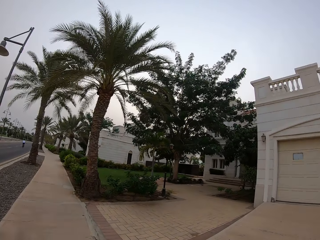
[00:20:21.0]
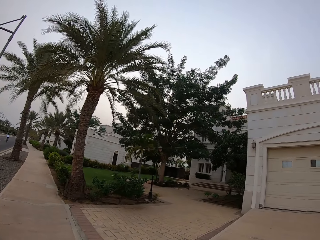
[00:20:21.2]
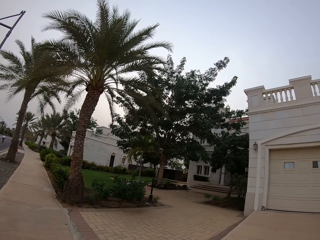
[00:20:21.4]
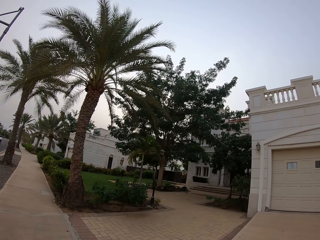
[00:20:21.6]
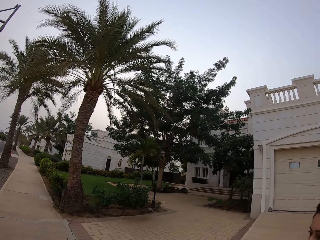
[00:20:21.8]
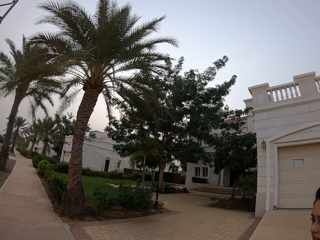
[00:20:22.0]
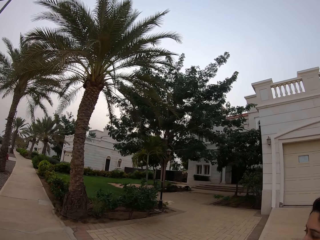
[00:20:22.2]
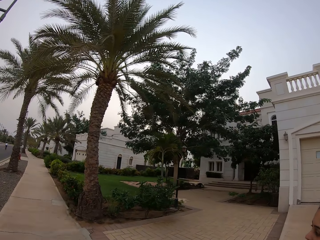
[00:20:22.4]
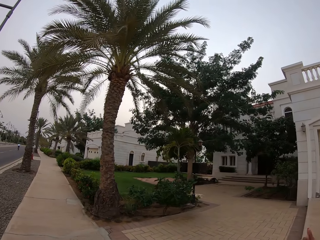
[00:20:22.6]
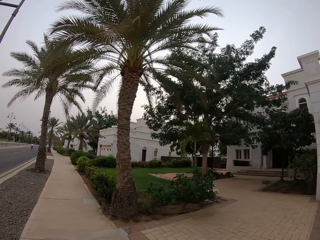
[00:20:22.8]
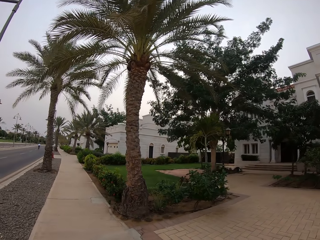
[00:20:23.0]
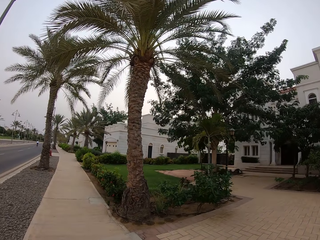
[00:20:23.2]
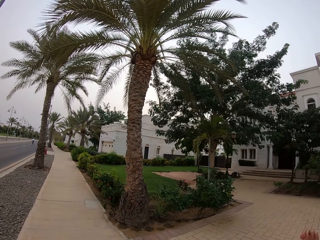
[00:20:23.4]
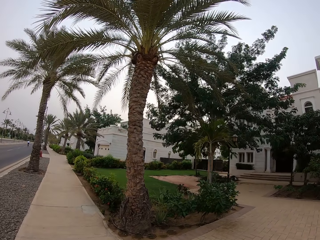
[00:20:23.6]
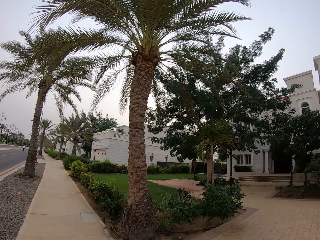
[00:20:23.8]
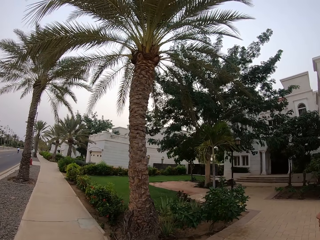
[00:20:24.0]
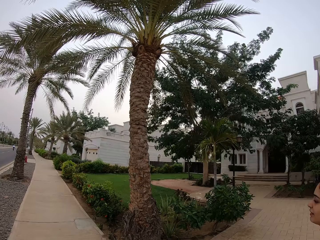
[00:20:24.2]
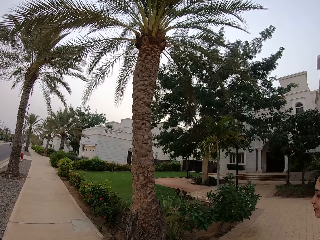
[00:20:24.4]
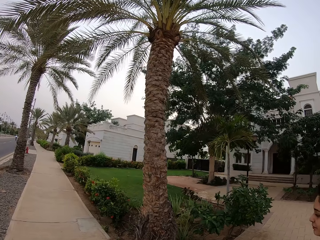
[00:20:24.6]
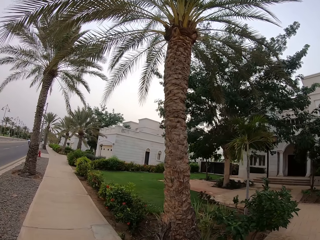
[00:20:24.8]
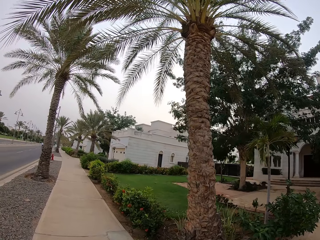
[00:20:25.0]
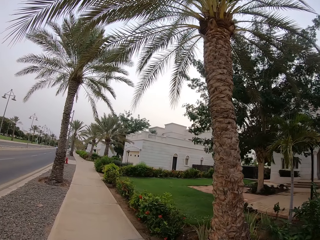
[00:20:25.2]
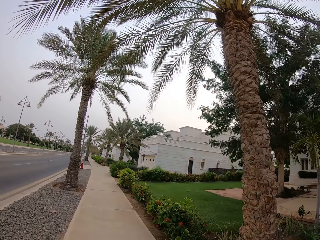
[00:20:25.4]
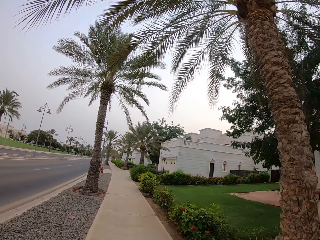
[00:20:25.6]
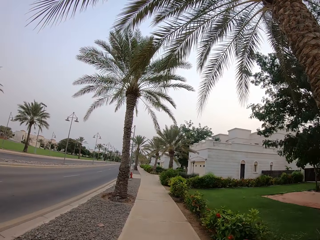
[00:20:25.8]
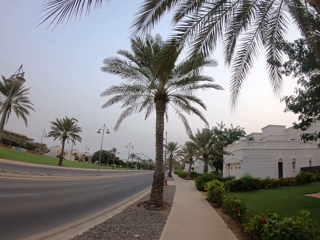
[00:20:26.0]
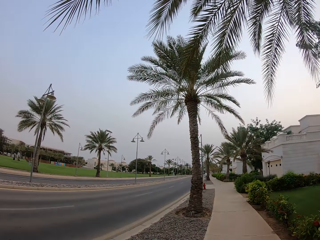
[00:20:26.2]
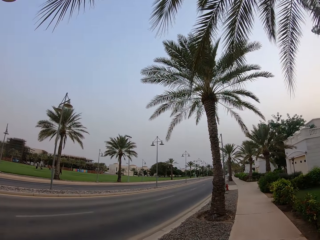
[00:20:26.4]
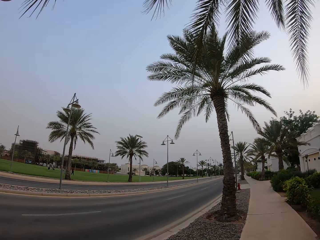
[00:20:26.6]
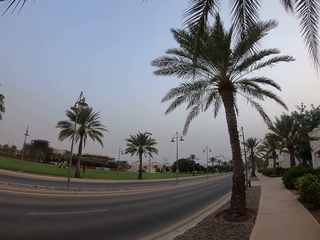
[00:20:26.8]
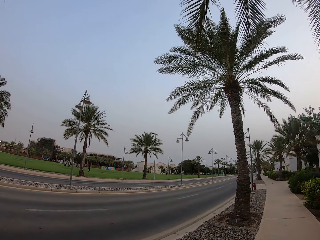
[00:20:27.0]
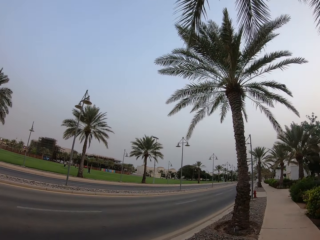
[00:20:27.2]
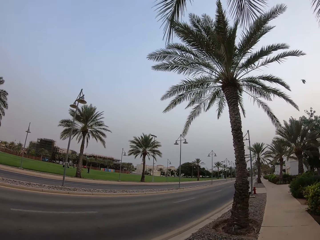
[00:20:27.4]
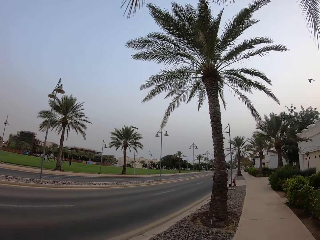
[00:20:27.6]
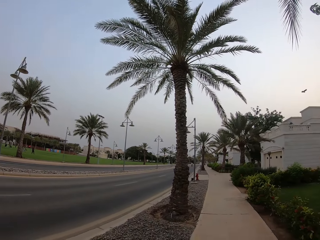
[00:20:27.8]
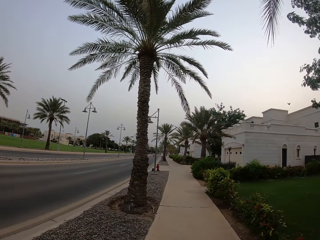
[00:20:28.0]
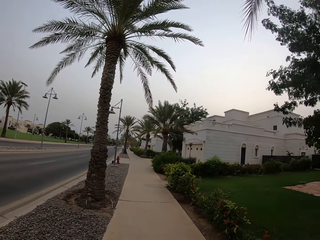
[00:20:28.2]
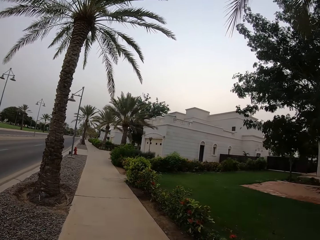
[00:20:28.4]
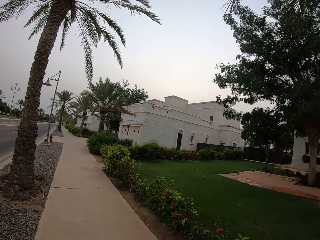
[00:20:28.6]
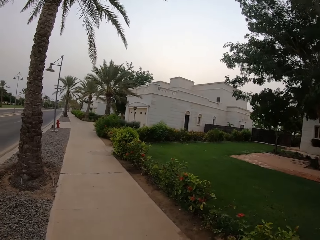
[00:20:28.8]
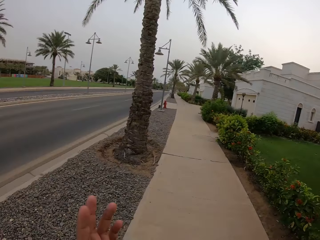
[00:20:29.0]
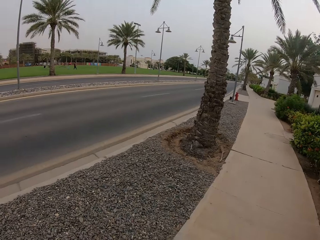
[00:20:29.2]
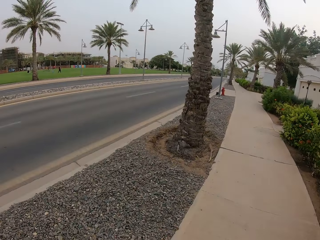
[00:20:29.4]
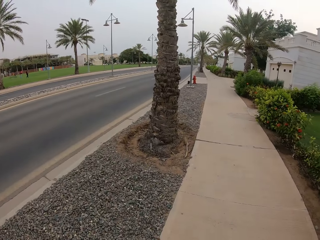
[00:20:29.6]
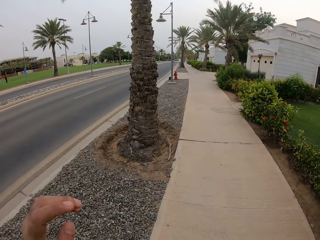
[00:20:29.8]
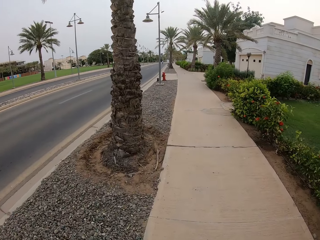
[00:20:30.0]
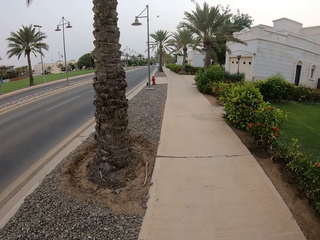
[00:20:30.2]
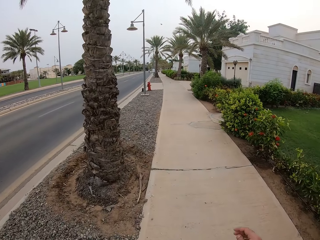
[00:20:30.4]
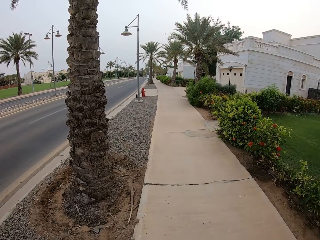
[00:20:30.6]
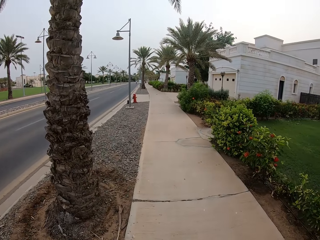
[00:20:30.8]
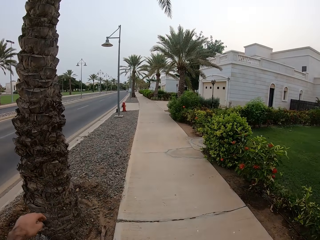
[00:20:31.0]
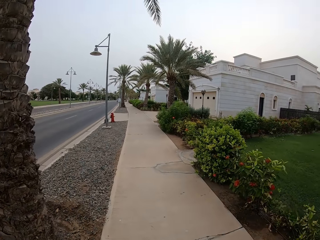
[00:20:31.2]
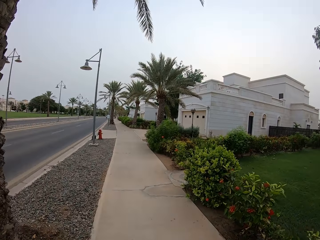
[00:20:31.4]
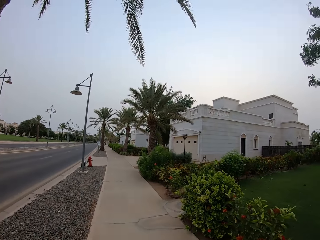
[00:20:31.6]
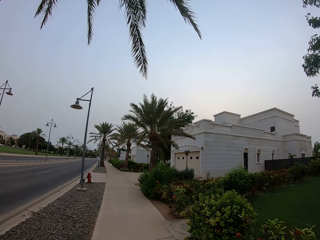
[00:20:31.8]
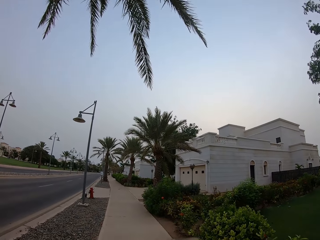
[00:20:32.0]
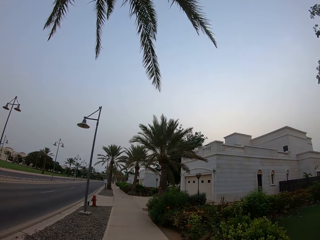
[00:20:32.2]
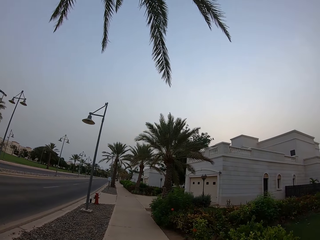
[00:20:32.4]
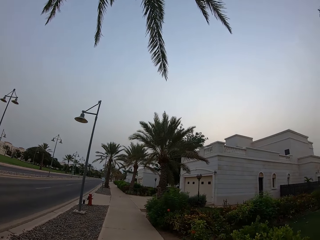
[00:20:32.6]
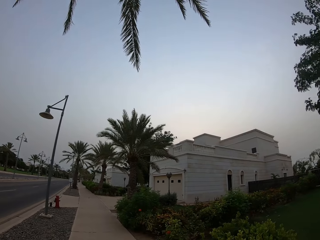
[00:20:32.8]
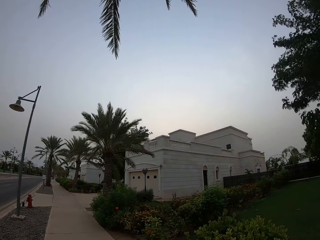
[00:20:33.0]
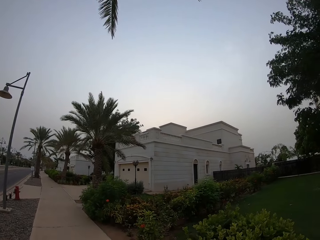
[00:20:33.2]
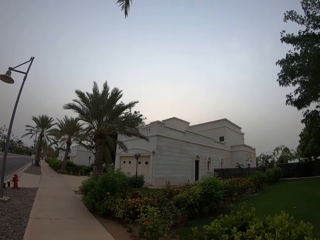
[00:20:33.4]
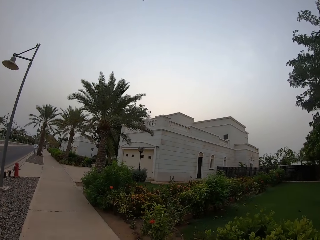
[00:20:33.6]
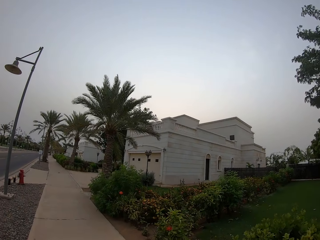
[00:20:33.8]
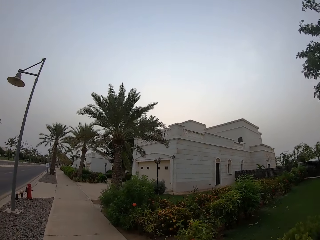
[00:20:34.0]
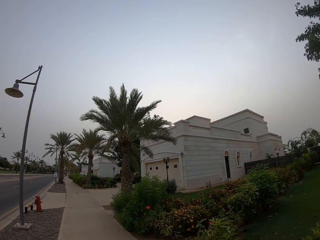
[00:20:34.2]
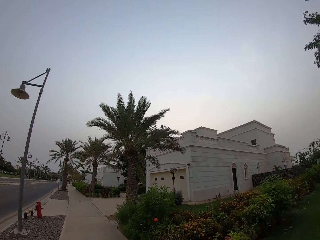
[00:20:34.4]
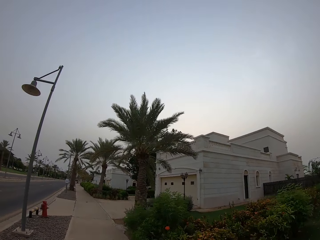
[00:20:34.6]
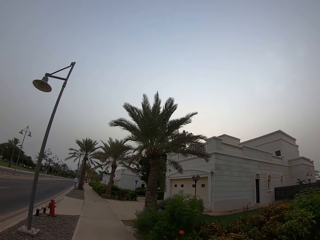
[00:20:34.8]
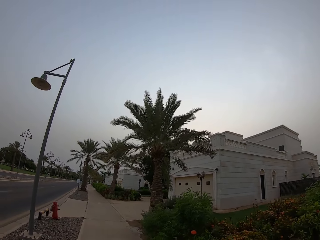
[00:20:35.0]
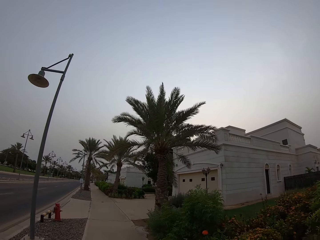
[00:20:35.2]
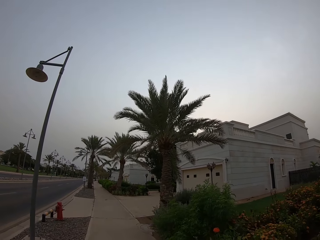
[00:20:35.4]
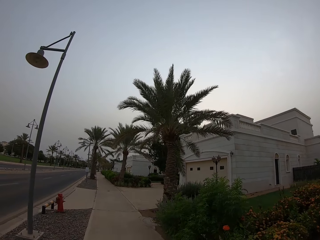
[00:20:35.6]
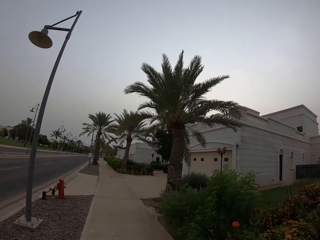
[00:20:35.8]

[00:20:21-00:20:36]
The camera wearer walks beside a lady along the sidewalk. The lady lowers her hand. The camera wearer looks at the tree. He walks beside the lady along the sidewalk. He walks along the sidewalk. He moves his hands. He walks along the sidewalk. He looks on the building.

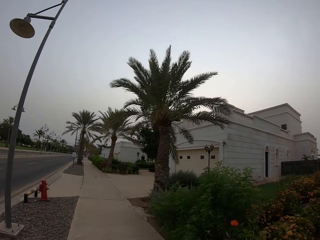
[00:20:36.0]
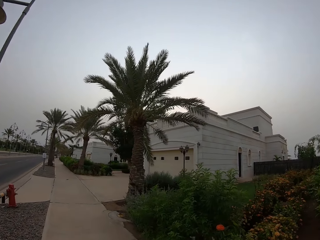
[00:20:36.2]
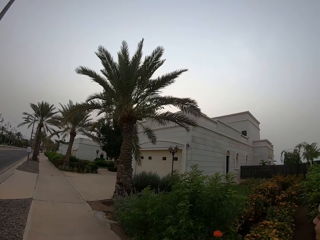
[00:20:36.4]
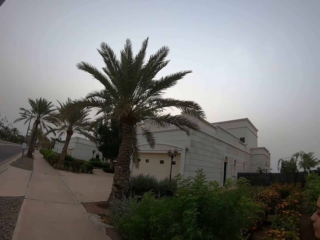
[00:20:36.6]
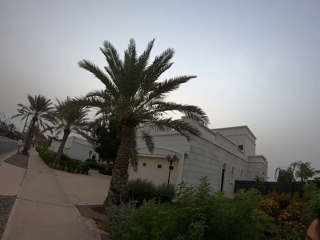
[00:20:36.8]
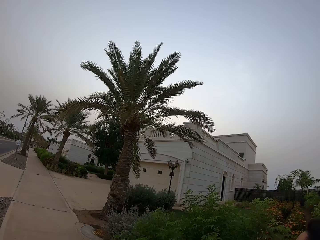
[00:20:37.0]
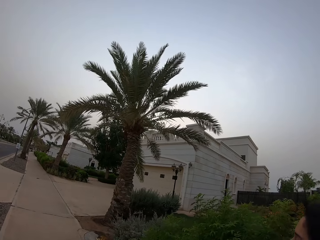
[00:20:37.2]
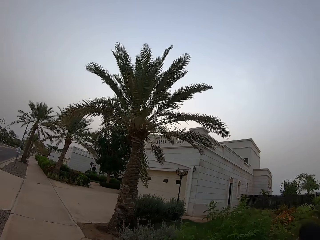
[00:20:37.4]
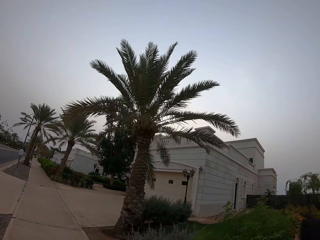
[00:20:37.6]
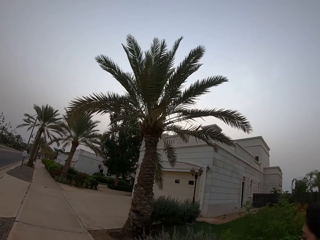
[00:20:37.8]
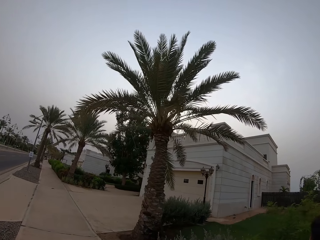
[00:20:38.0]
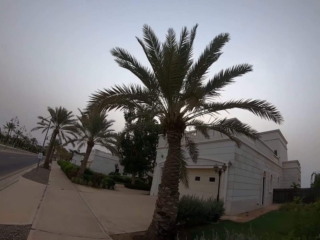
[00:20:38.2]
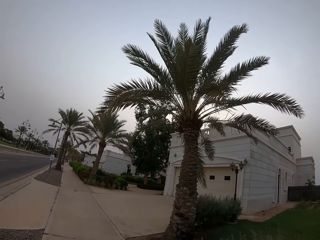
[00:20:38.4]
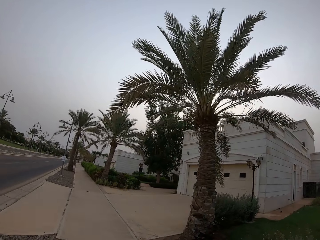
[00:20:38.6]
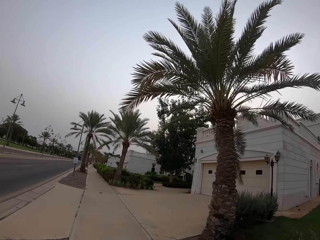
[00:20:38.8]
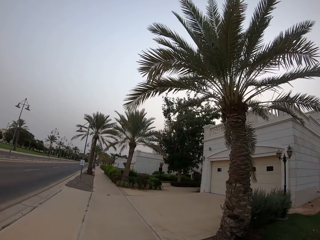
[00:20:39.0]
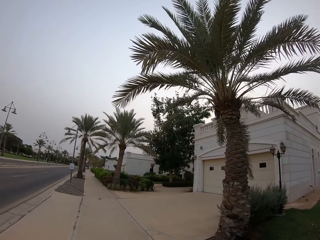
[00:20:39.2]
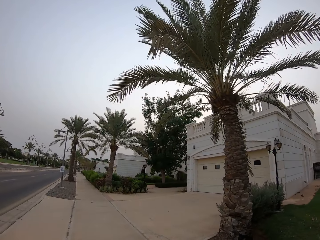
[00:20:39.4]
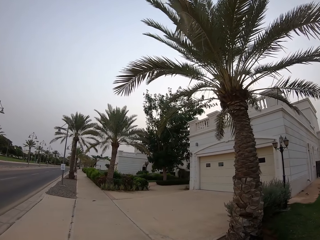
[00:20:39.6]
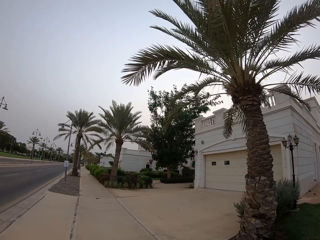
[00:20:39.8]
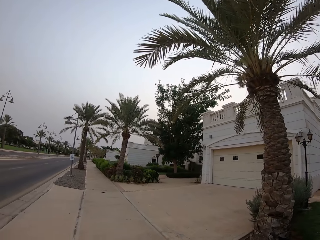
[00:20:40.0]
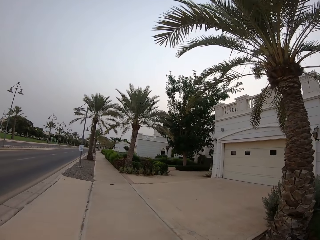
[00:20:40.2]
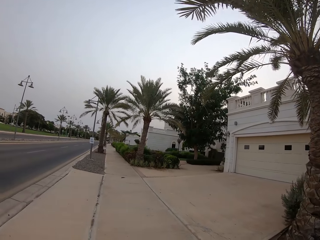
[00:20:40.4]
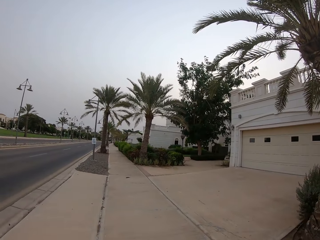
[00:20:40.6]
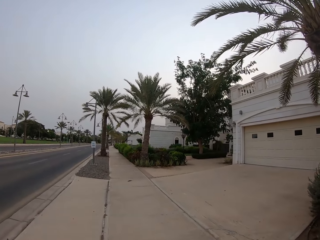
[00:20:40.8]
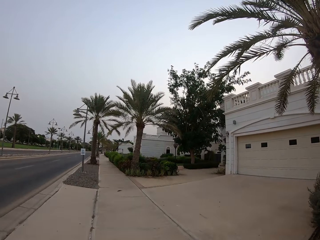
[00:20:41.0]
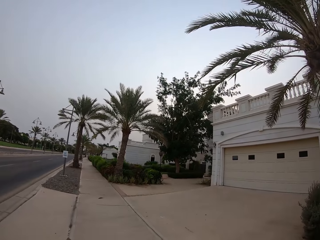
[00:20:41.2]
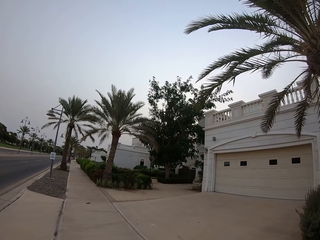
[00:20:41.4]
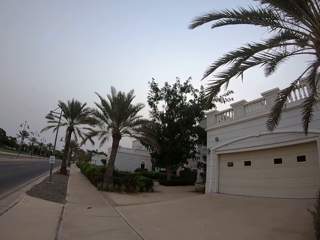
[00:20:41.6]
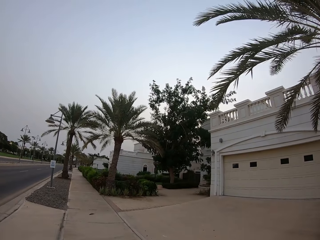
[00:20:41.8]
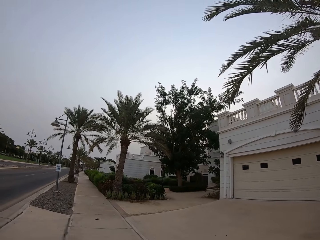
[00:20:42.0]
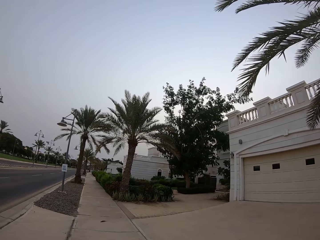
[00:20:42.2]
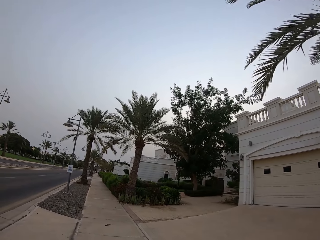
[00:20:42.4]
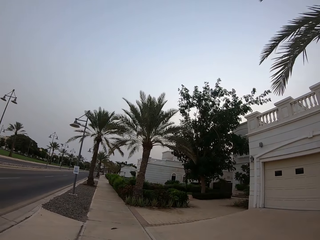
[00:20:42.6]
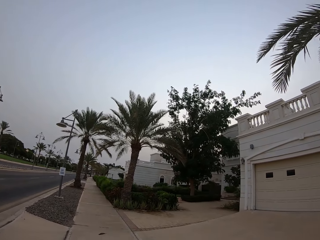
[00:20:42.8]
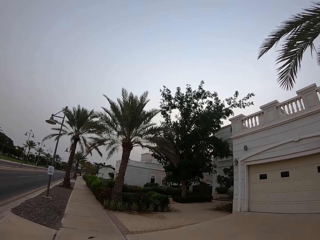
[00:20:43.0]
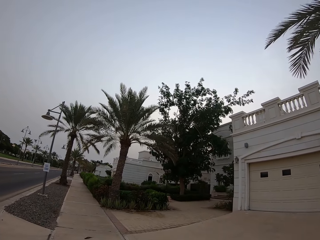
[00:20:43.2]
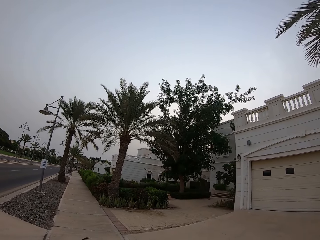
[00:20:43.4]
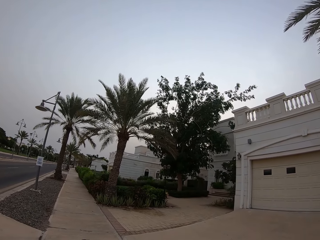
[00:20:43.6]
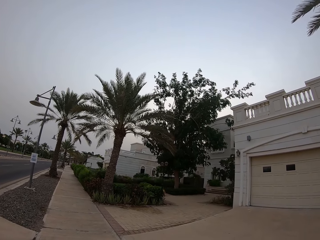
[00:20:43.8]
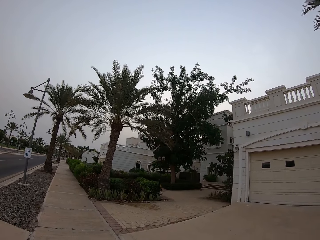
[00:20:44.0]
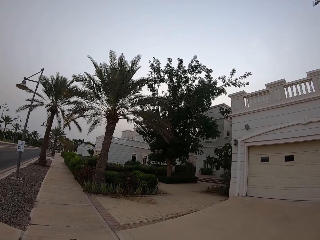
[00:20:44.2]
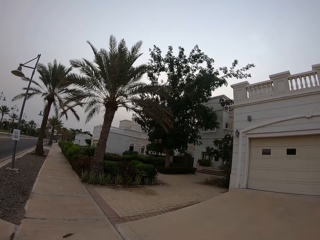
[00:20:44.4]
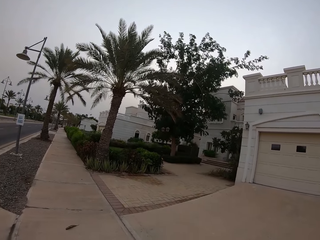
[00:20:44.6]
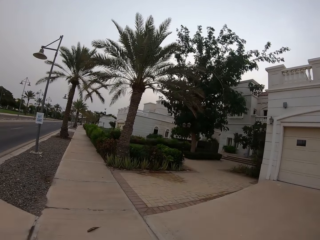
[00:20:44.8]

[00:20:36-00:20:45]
The camera wearer walks beside a lady along the sidewalk. They walk along on the sidewalk.
